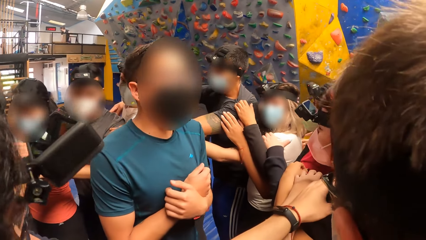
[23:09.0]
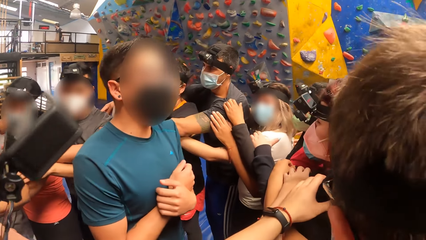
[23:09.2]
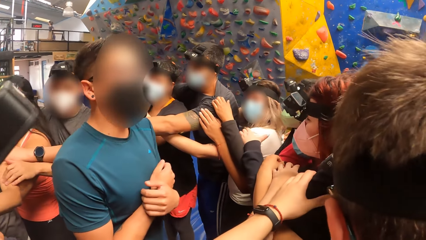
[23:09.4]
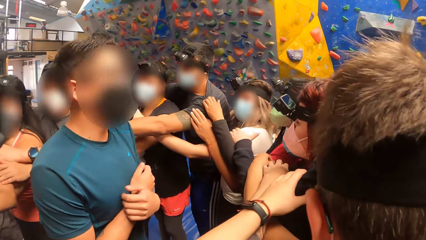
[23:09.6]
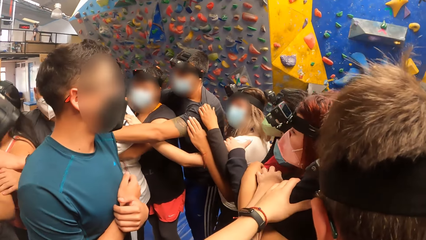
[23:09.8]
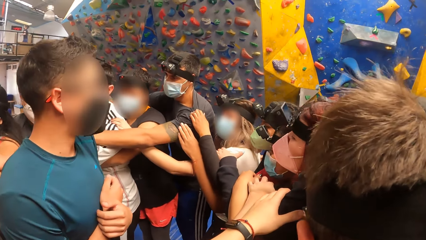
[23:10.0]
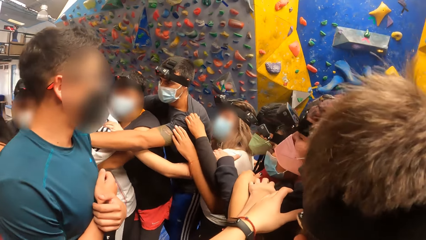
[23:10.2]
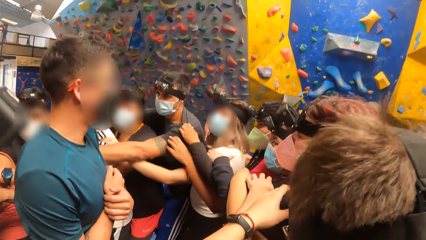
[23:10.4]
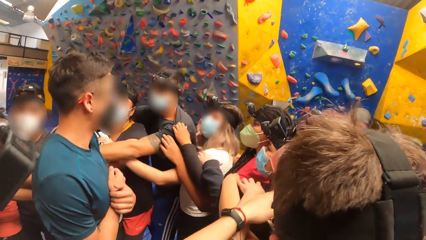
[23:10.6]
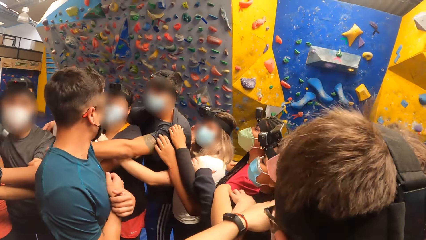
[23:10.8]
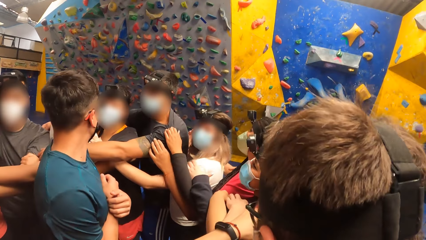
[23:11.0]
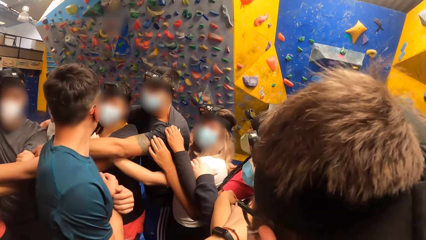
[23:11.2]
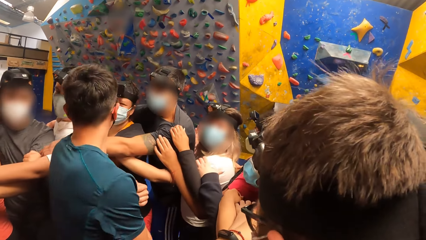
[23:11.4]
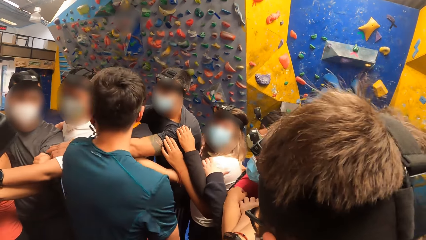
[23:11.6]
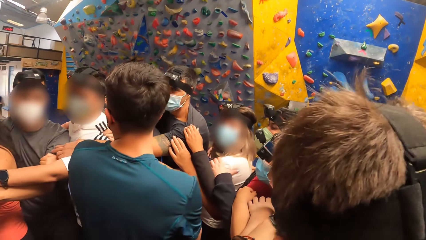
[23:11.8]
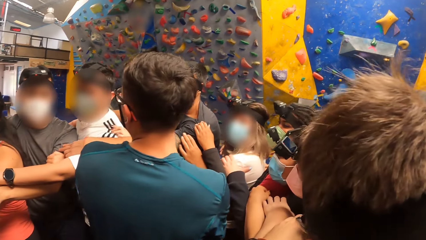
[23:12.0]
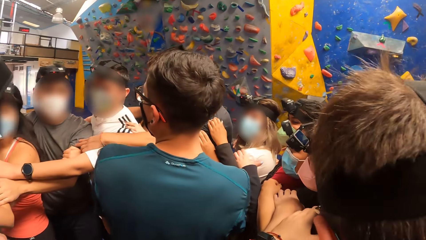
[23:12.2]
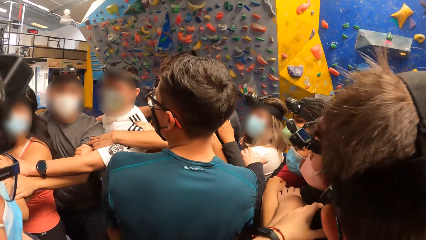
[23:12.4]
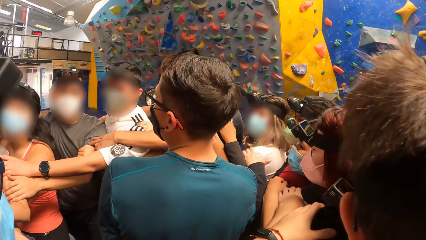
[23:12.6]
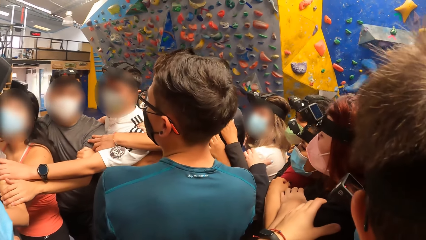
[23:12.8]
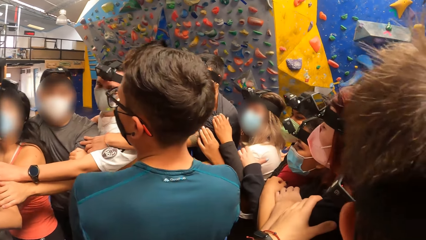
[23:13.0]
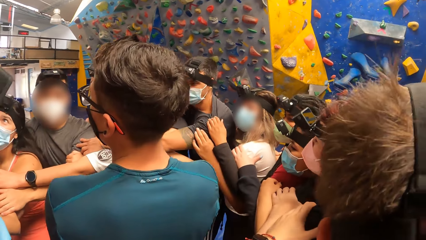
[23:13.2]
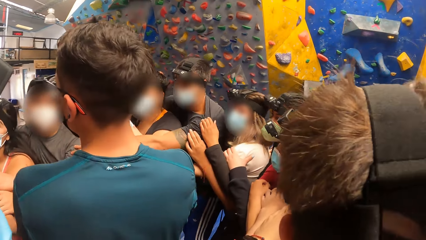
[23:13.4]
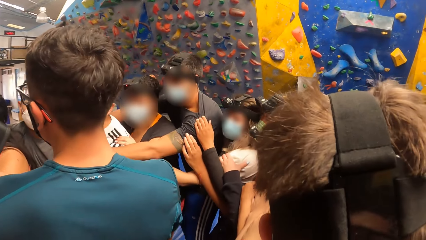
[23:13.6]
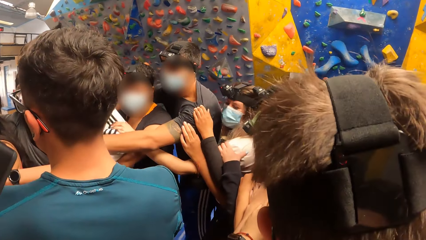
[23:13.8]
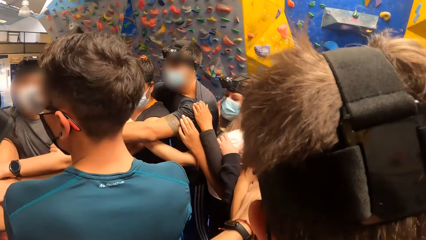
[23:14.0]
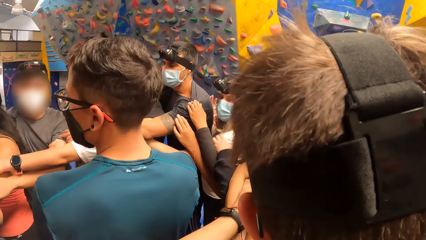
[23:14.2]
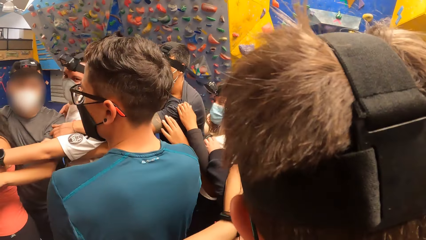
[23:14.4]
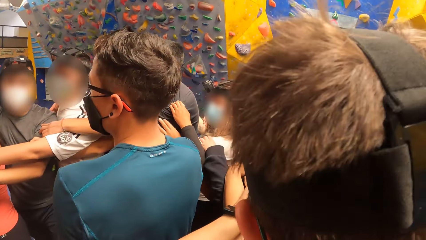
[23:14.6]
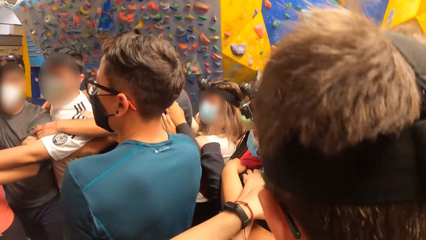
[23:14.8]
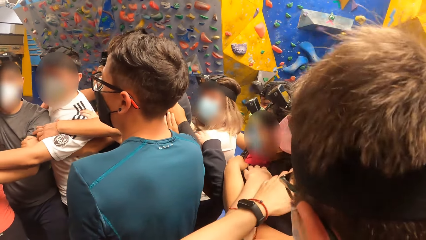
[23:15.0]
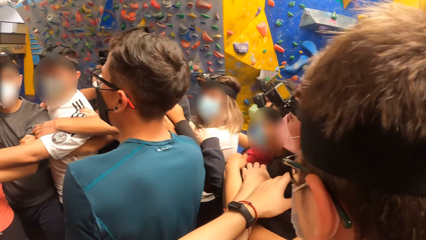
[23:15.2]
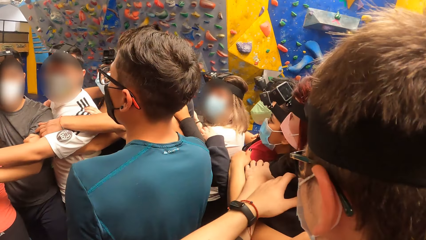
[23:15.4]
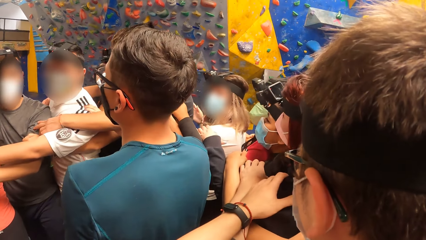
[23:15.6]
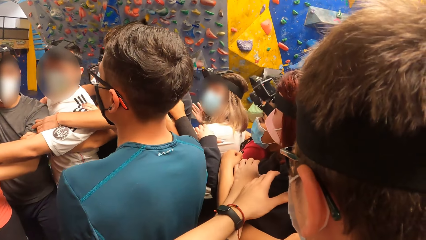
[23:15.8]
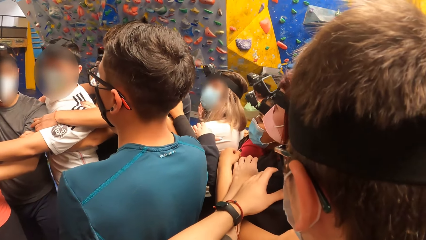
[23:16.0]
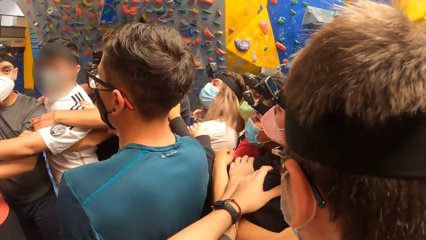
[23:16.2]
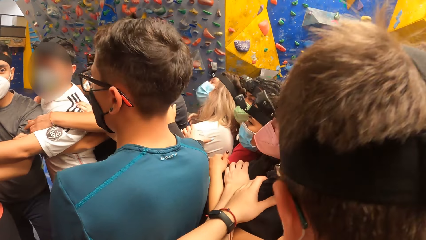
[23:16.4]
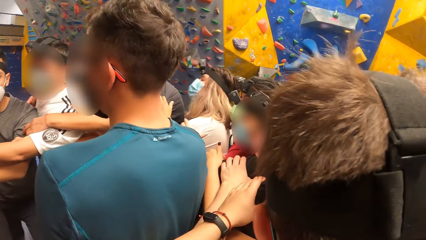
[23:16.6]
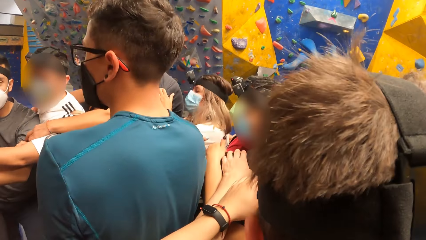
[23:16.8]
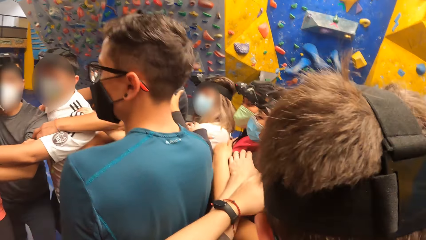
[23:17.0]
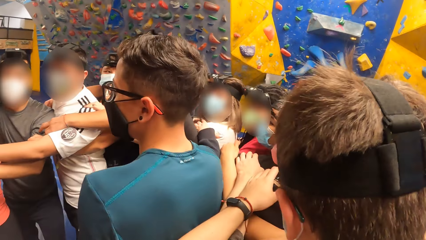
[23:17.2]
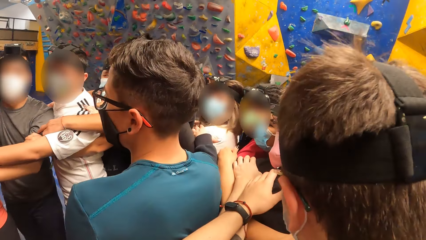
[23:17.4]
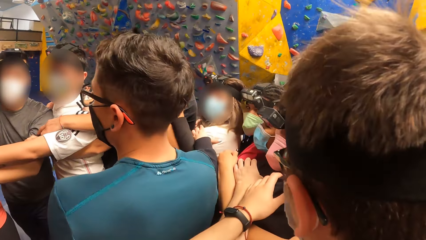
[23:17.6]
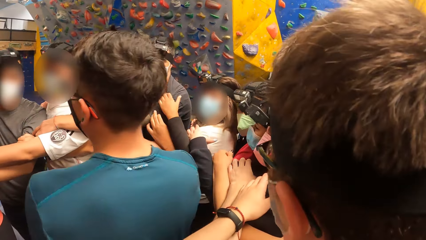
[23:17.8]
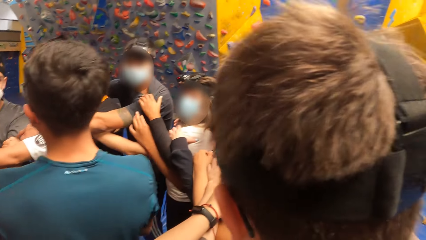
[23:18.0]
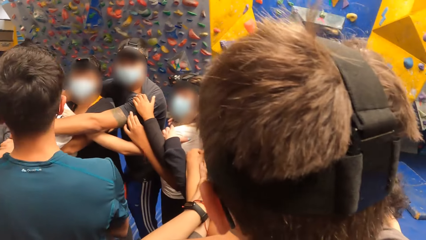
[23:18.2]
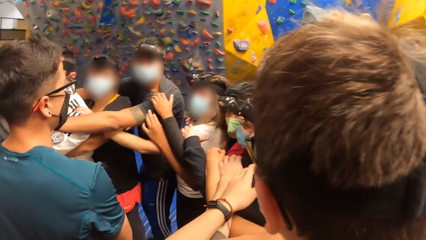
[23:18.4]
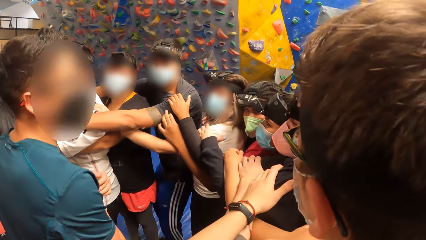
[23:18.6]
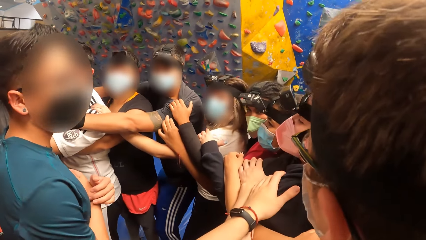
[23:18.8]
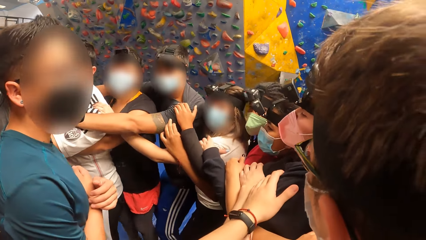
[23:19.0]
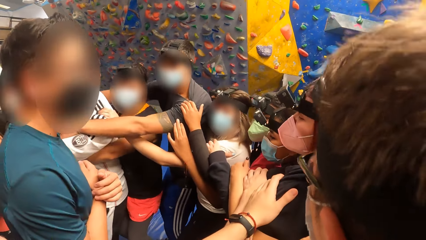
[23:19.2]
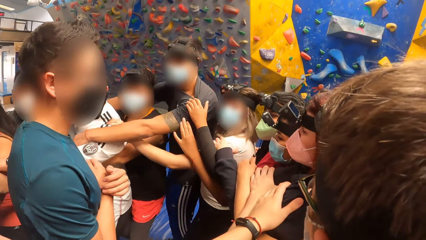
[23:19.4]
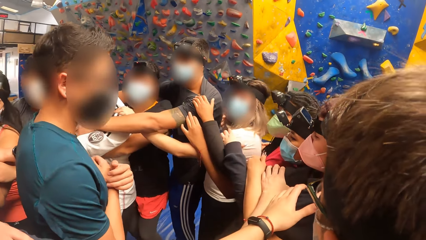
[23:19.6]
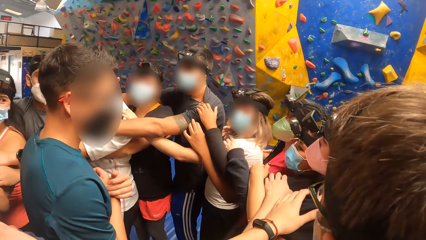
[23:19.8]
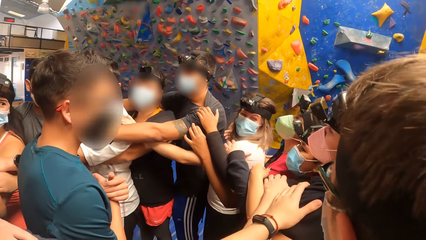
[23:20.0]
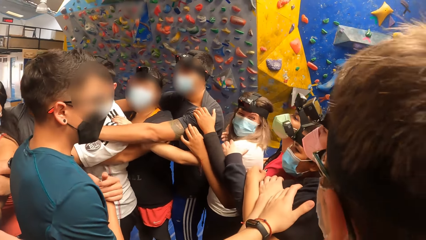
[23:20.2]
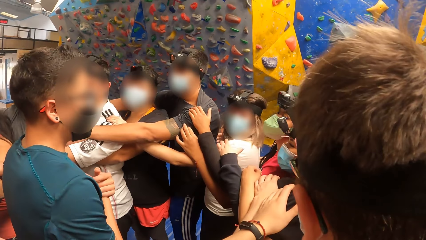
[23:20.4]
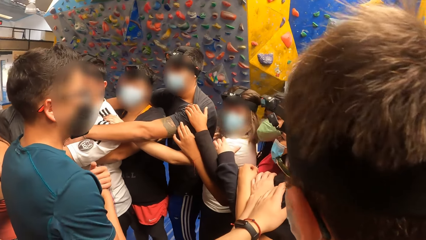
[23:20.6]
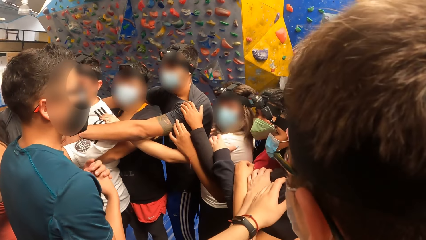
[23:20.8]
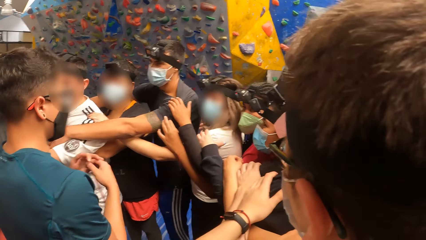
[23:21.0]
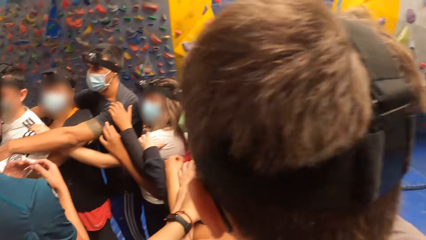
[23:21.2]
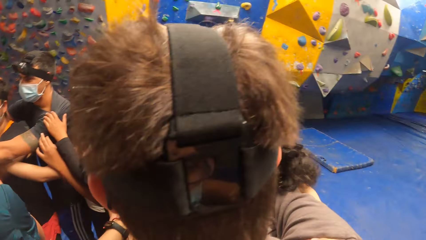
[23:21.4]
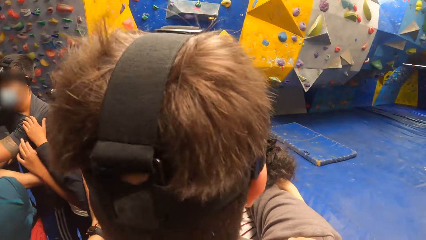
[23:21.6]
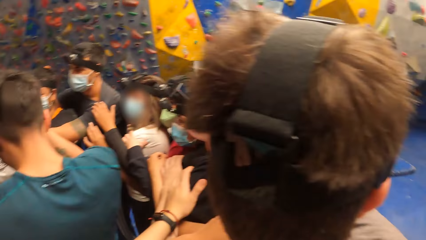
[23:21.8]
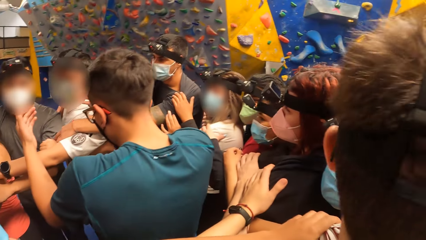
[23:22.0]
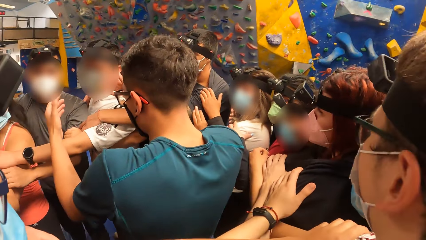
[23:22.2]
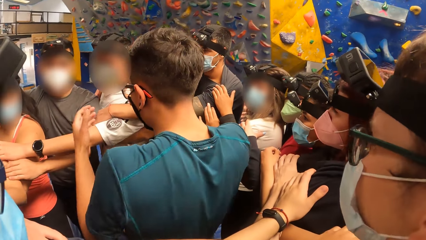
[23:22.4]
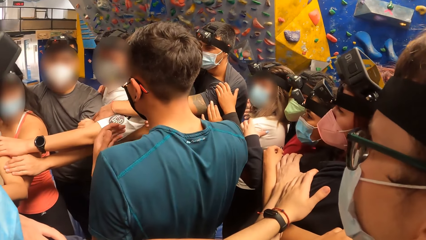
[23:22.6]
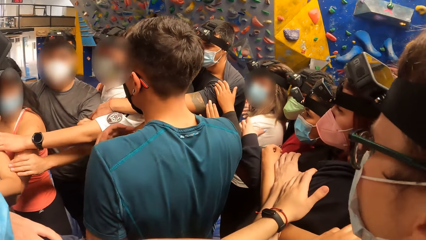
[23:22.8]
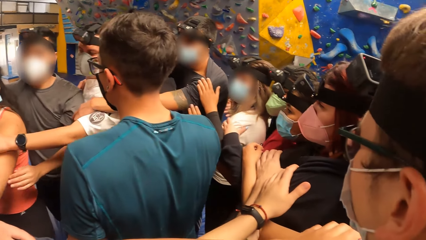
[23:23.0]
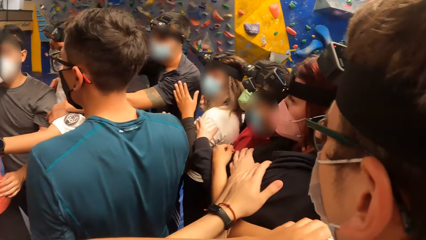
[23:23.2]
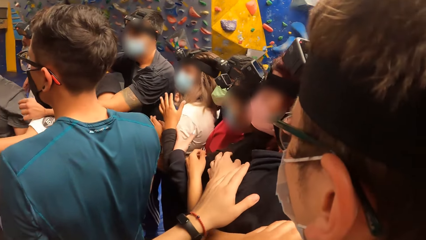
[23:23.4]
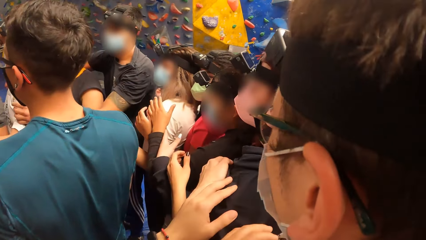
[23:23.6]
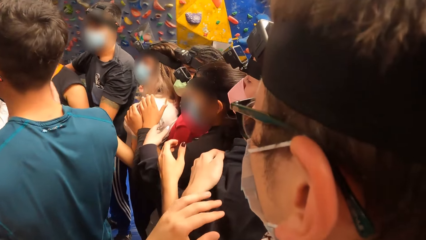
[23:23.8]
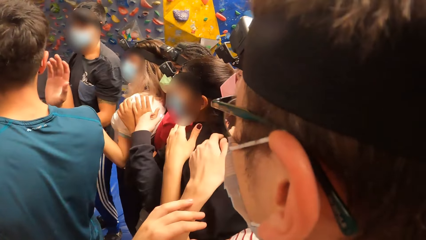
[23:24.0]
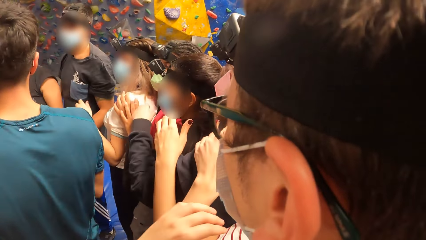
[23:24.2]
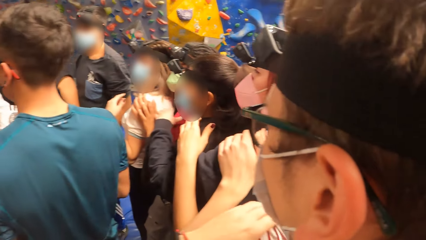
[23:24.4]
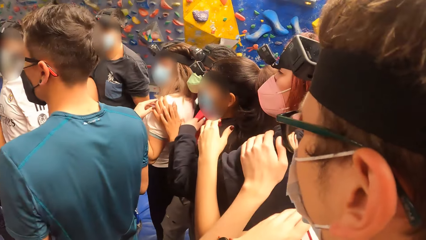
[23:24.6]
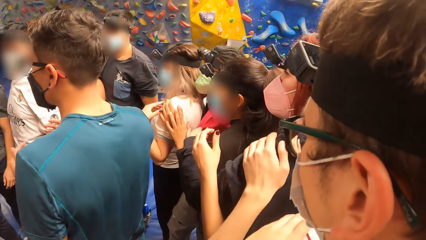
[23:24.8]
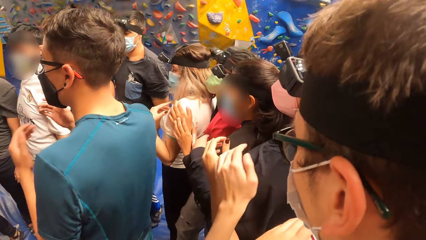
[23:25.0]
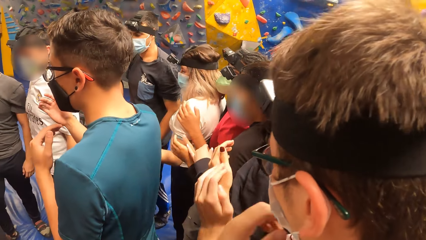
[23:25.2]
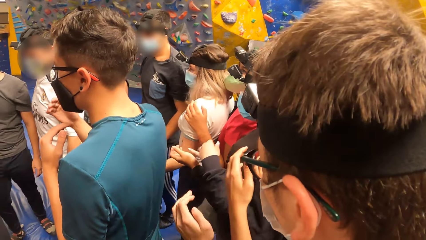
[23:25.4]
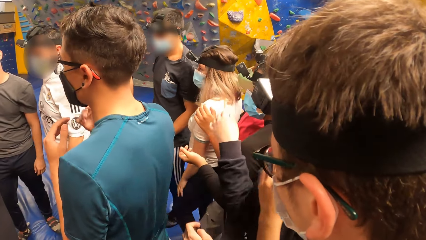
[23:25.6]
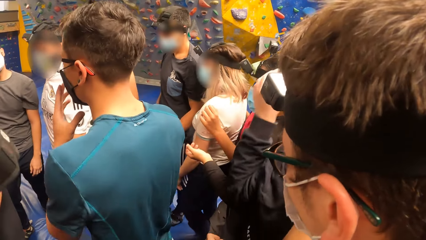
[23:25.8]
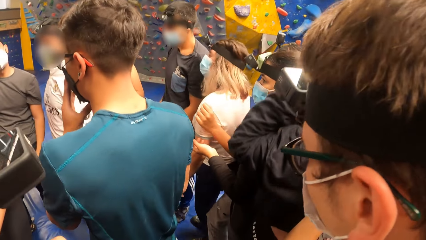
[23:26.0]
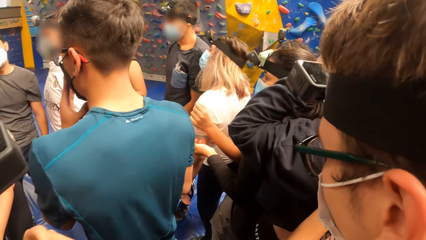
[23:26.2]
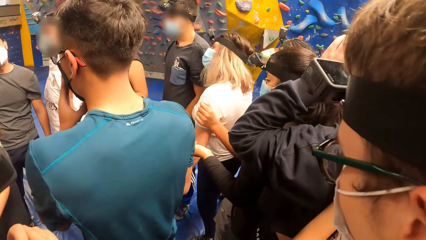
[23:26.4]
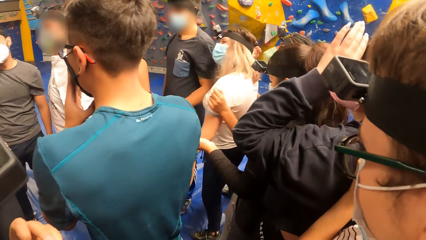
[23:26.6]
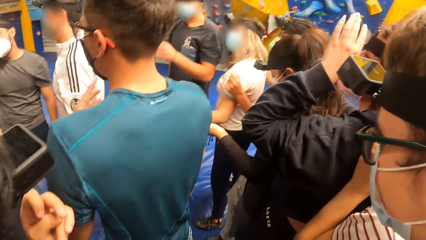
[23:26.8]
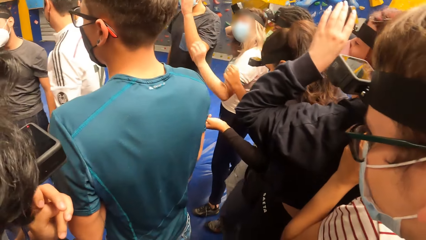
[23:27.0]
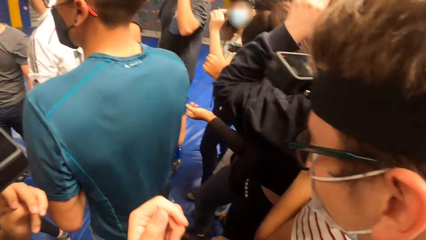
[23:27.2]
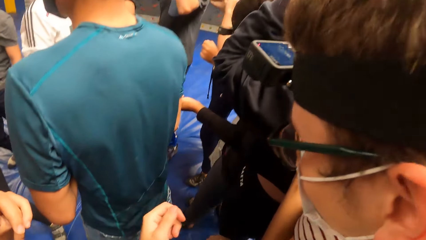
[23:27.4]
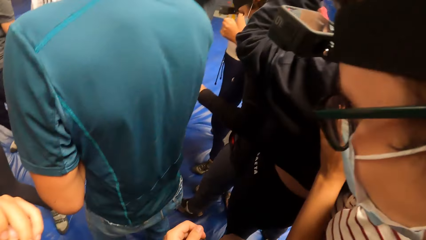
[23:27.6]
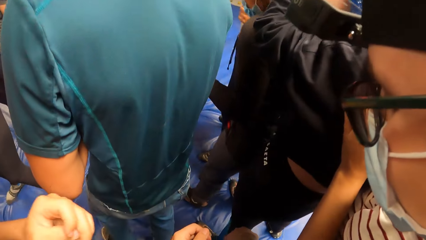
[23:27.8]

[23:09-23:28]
The camera wearer looks around. The man touches a nose mask on his face with his left hand.
